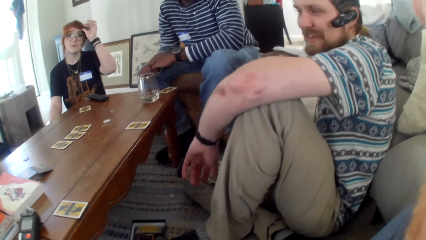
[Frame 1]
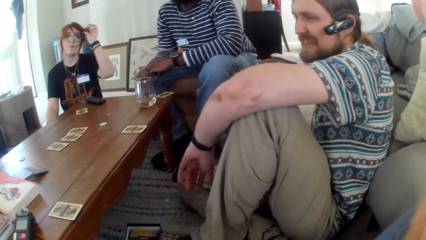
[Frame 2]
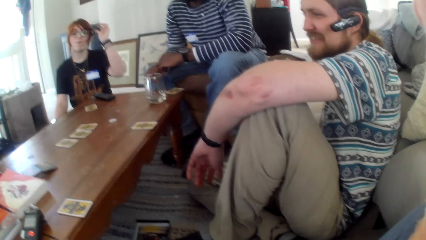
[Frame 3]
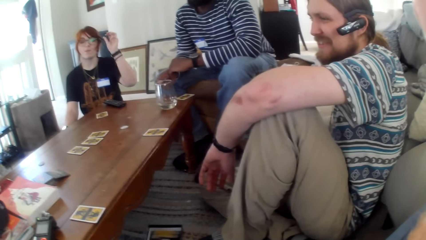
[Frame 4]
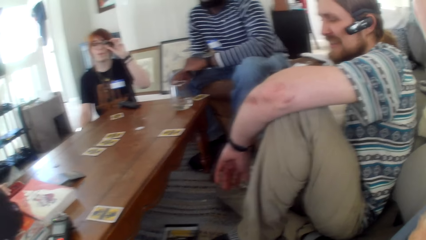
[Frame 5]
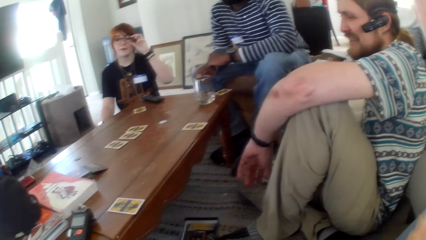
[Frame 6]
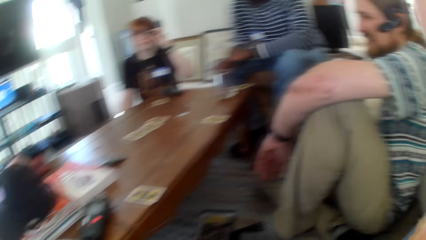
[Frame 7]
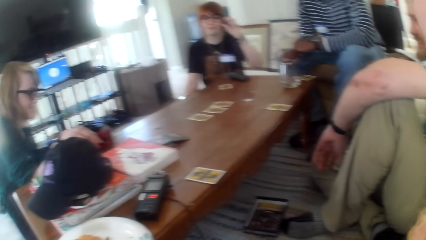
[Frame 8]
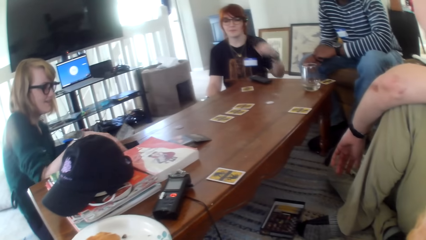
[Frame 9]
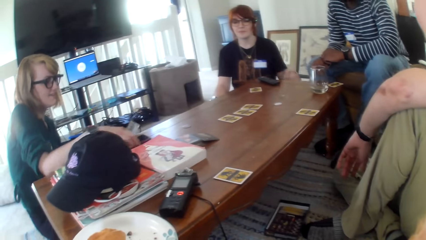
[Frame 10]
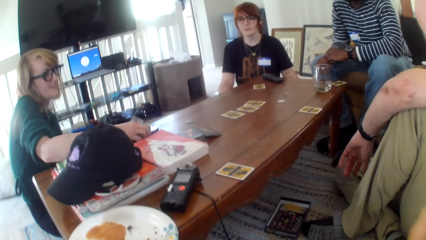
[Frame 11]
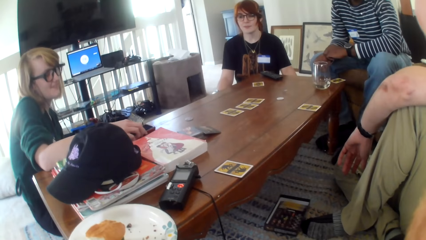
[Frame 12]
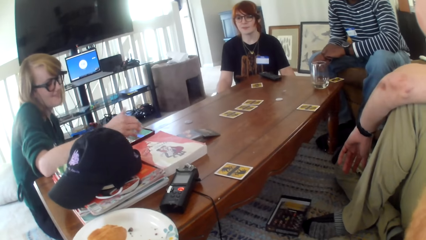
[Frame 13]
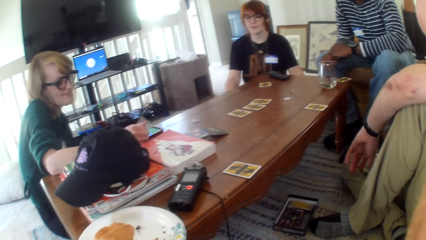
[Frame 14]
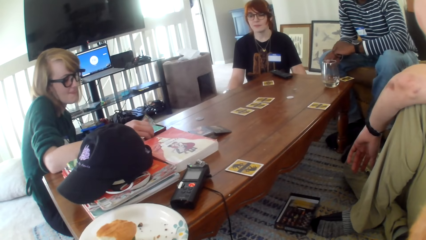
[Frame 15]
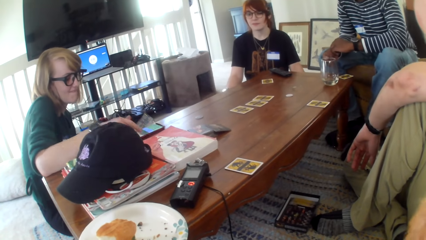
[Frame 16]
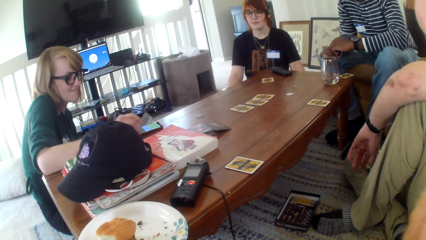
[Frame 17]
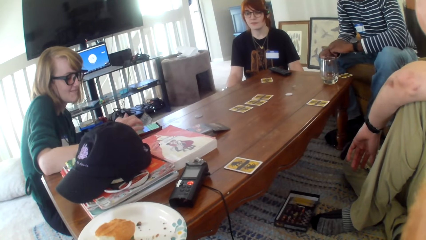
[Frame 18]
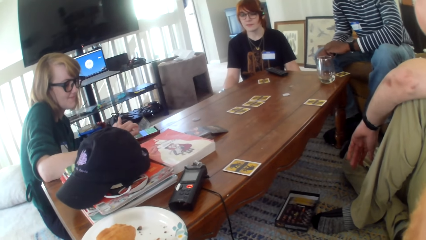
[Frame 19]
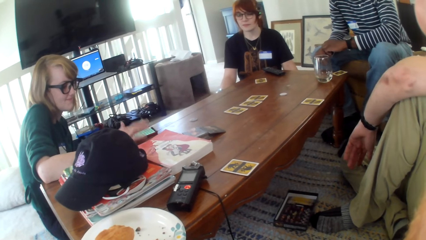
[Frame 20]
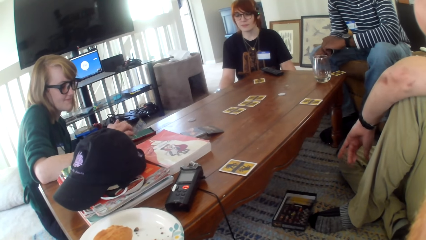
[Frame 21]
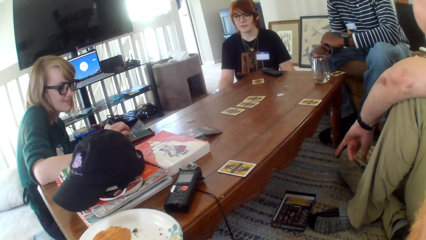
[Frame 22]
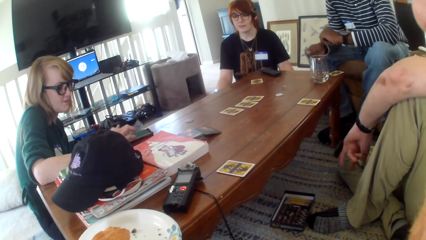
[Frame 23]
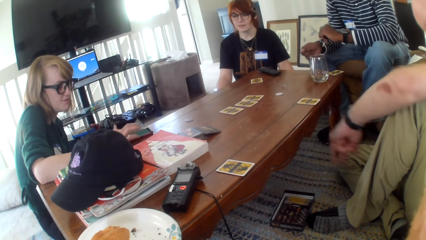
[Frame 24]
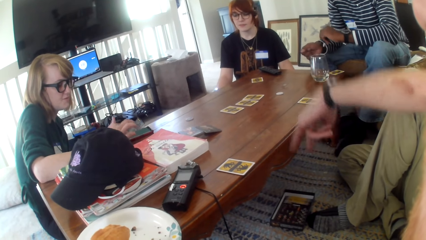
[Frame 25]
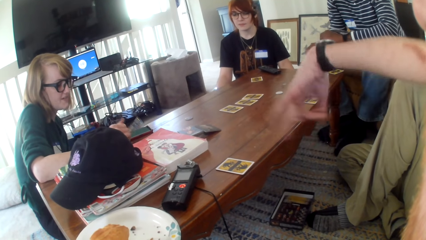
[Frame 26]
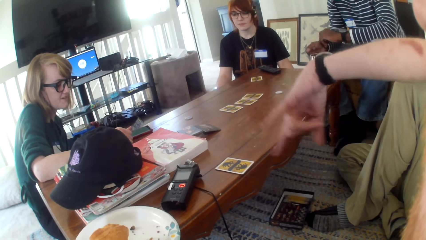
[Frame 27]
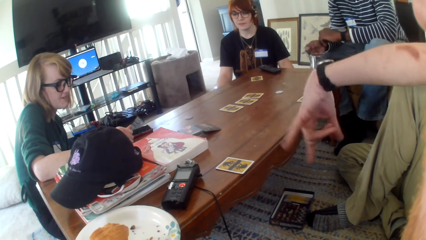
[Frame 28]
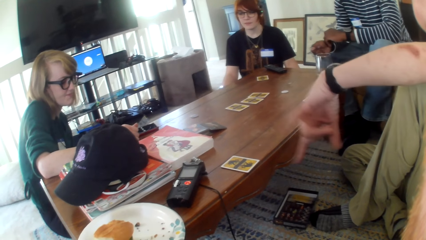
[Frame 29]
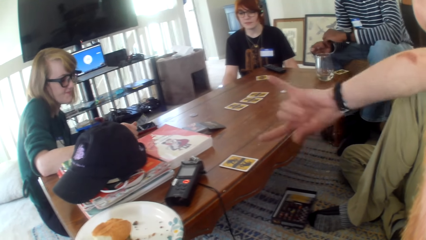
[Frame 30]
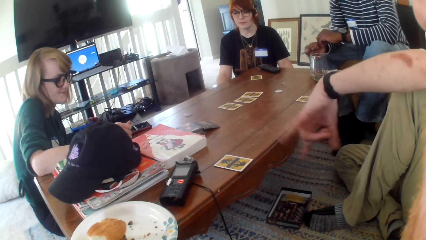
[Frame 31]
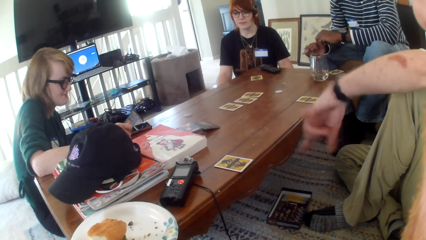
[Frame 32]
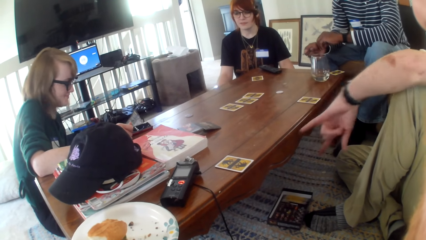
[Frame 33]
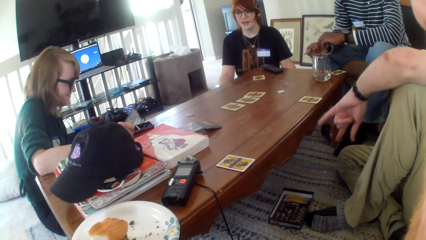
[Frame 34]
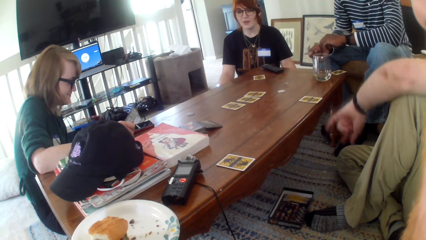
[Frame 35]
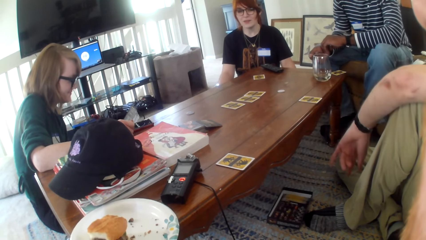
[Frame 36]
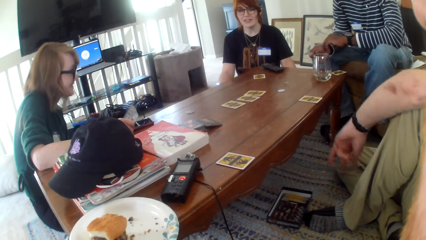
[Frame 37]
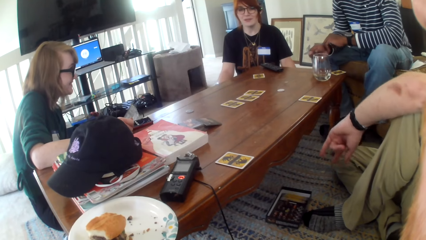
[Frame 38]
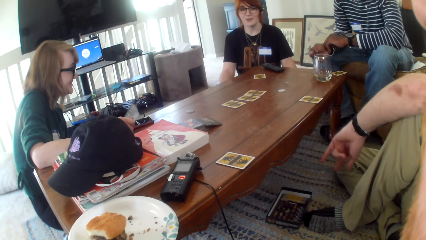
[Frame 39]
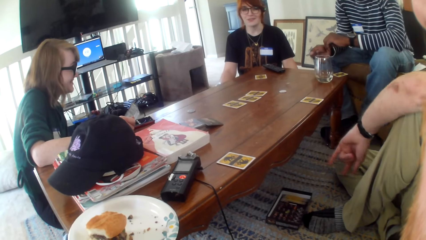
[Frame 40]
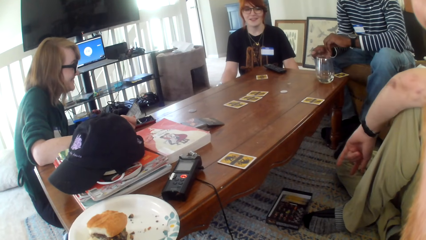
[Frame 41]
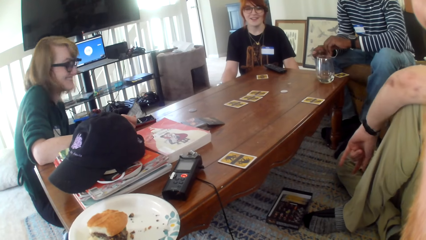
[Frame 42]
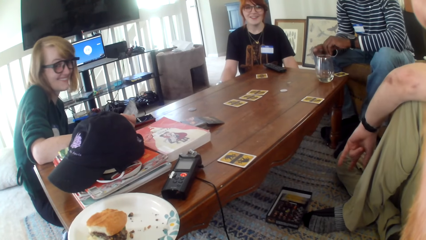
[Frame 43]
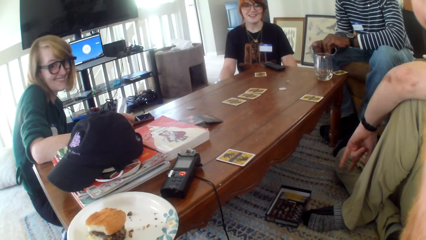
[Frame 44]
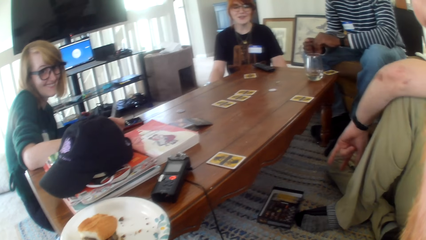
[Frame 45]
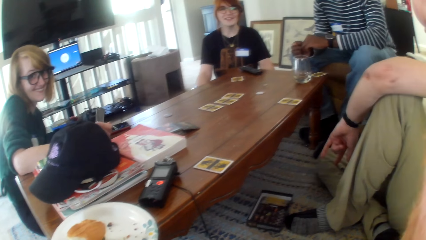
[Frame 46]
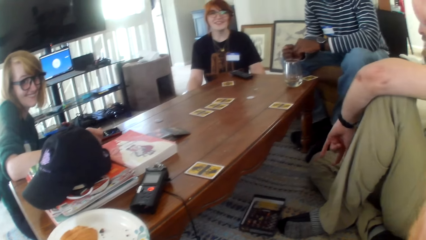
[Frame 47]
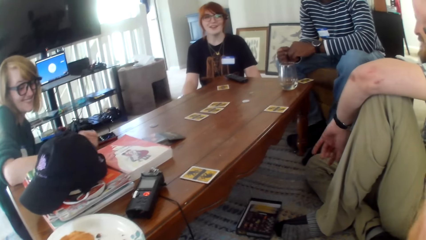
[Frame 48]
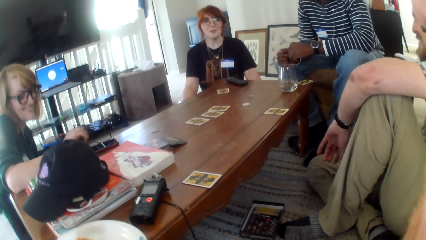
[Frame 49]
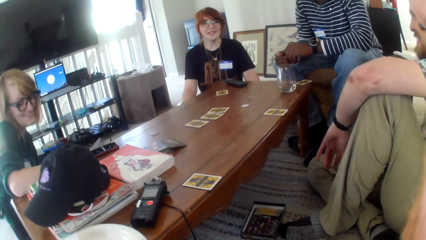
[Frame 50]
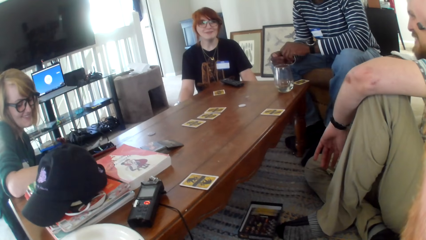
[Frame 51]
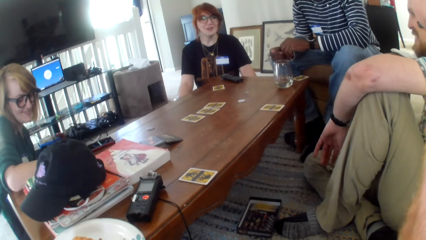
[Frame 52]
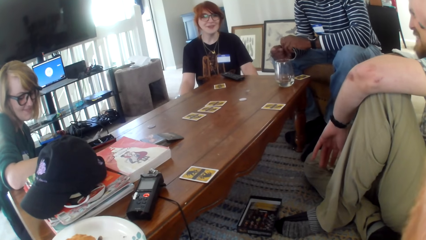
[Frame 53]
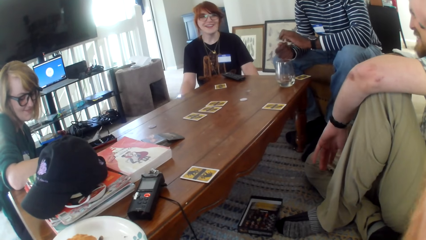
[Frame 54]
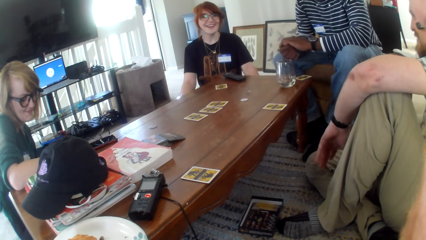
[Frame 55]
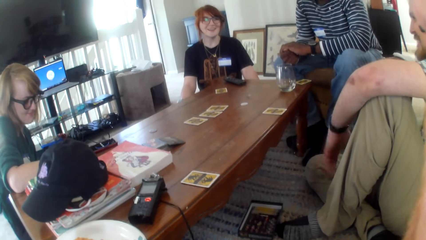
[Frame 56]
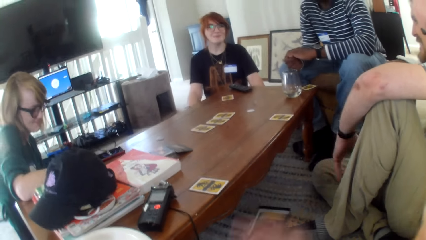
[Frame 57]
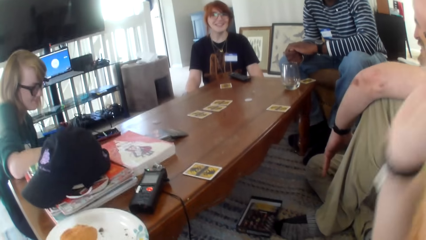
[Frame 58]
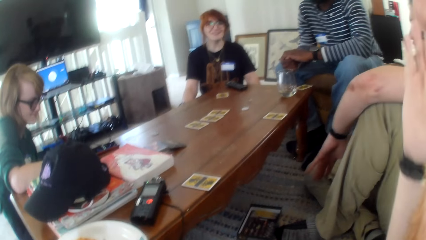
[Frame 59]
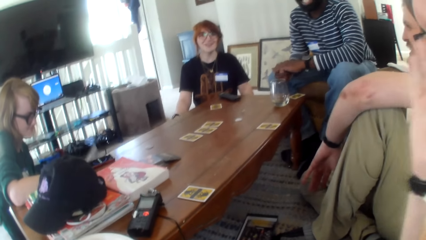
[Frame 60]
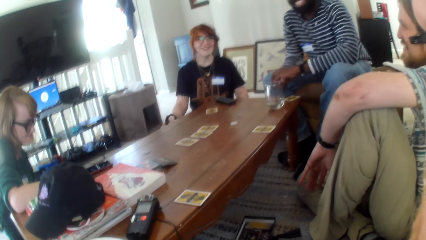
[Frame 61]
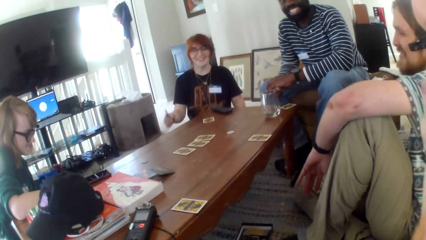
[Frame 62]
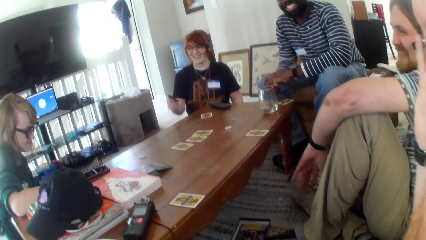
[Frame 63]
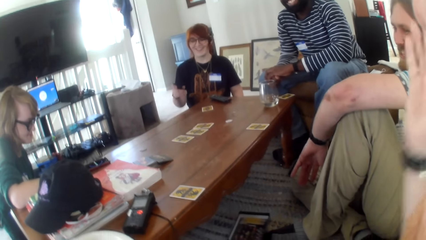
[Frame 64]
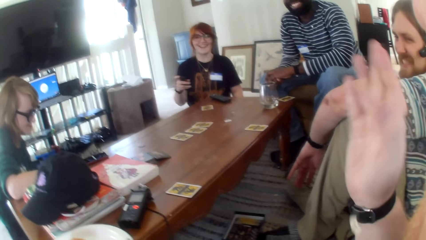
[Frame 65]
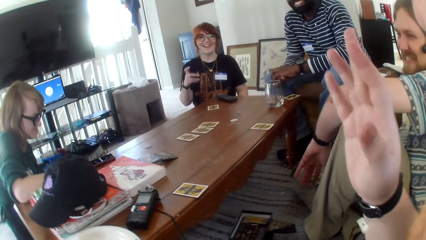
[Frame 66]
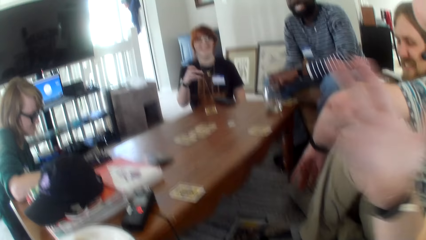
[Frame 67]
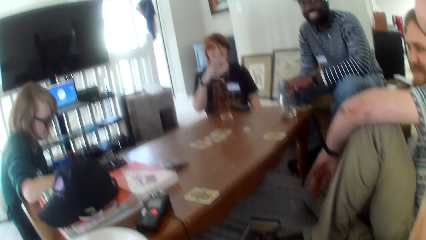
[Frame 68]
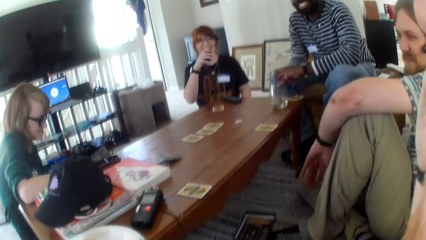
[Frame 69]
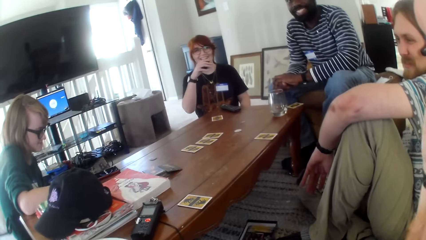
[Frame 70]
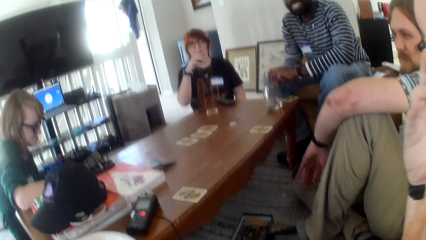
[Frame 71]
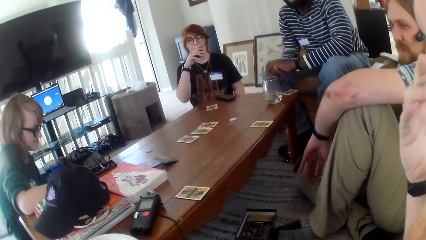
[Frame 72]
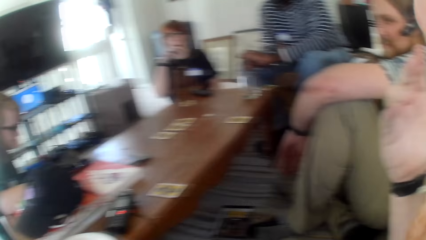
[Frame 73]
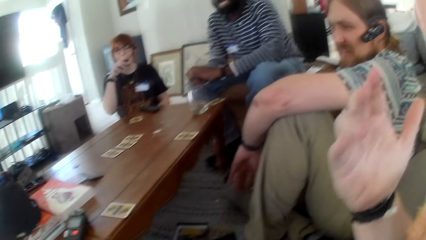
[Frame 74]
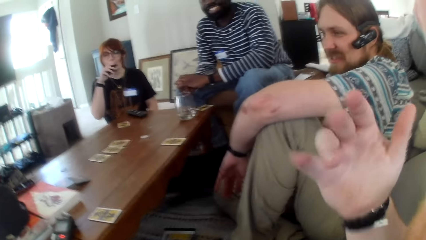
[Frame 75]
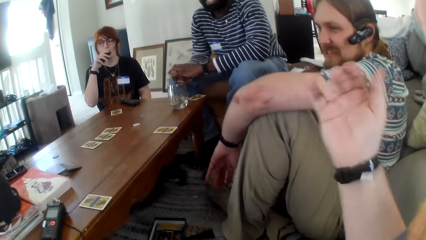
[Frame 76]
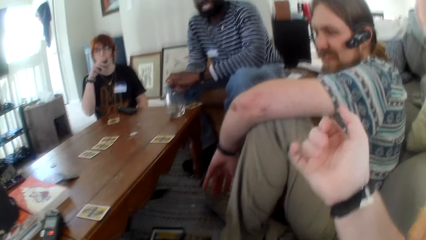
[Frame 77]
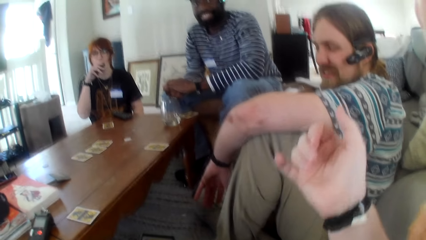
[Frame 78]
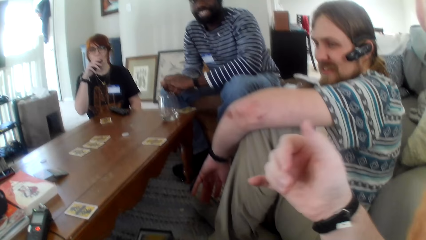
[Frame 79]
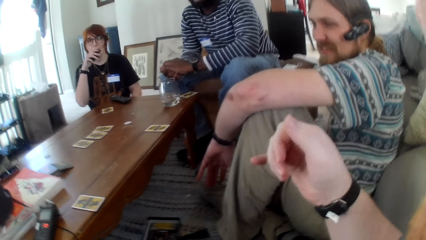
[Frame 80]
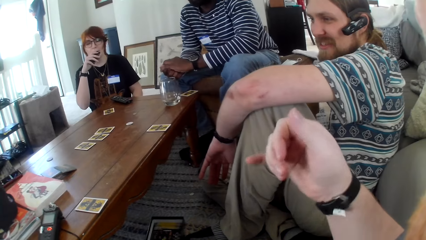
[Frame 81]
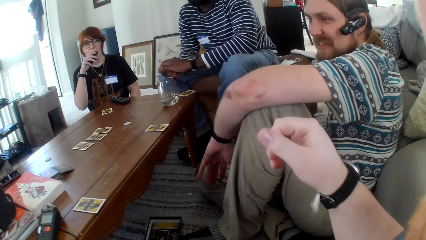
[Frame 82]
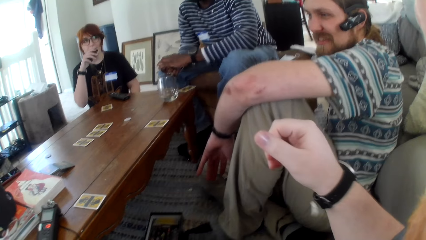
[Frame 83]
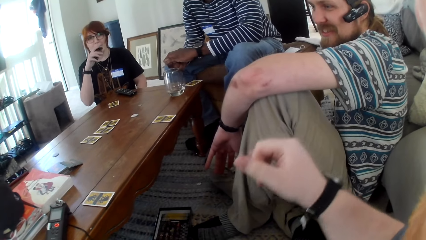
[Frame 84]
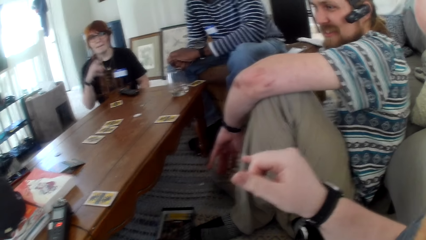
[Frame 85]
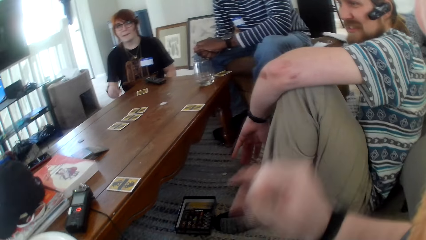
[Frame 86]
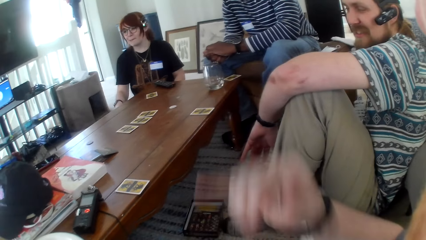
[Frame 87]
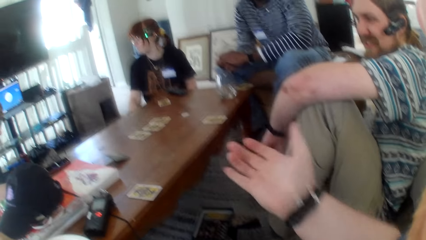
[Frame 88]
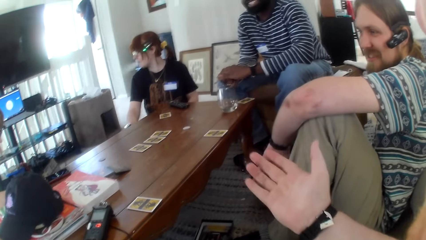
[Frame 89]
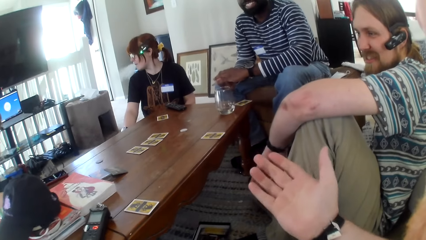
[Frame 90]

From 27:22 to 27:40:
A person is talking to the others. The camera wearer is looking on her phone. Another person talks. Another person is talking to the others. Another person talks. The camera wearer talks.
